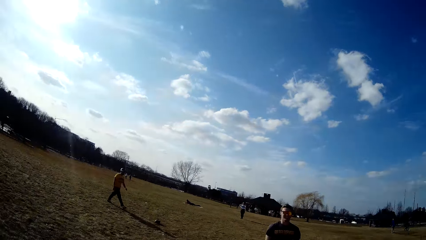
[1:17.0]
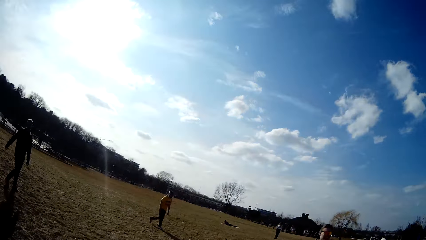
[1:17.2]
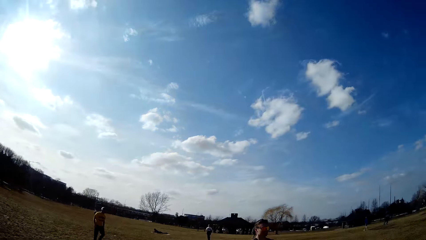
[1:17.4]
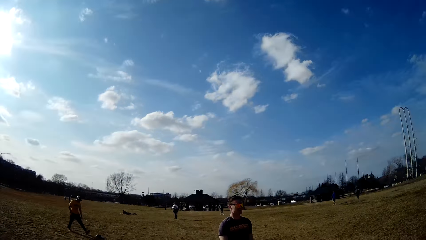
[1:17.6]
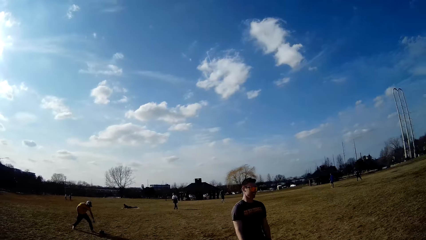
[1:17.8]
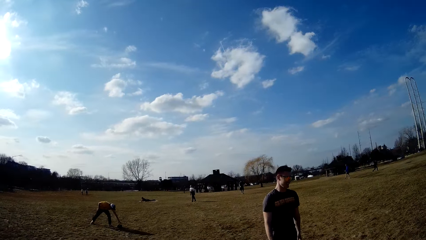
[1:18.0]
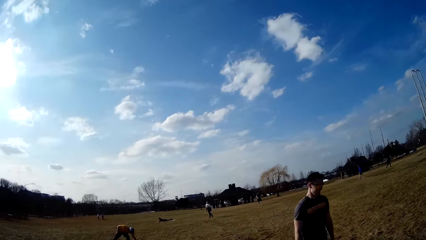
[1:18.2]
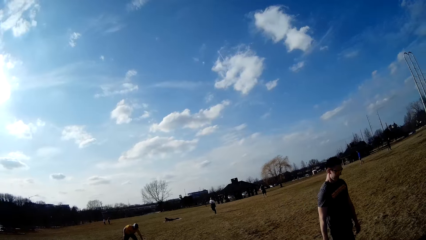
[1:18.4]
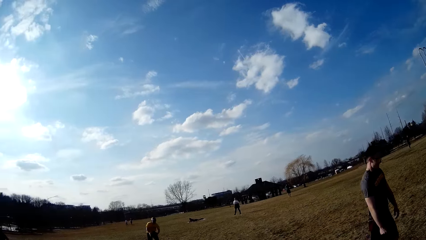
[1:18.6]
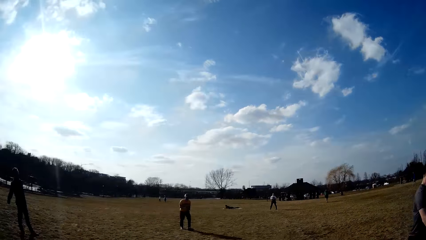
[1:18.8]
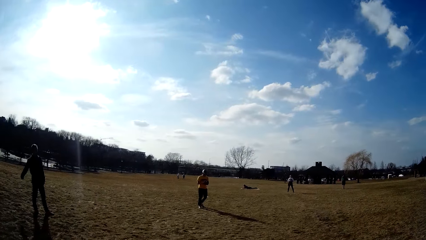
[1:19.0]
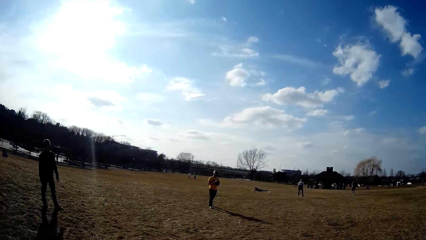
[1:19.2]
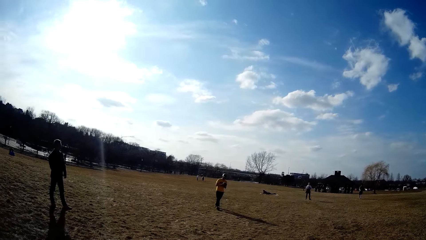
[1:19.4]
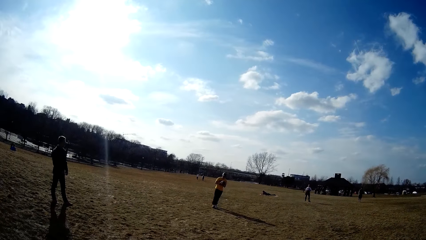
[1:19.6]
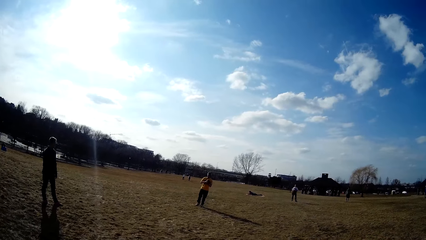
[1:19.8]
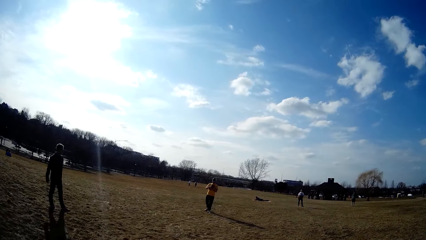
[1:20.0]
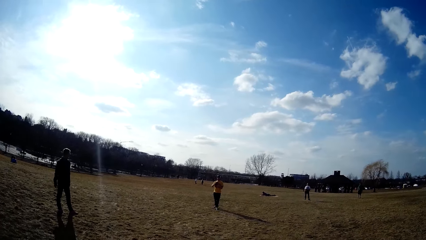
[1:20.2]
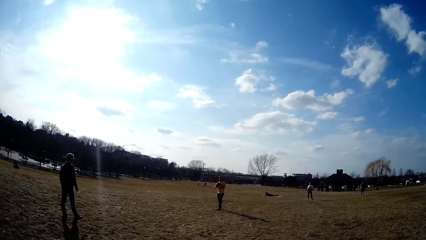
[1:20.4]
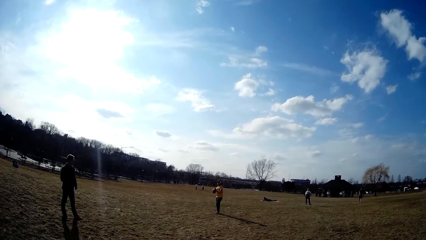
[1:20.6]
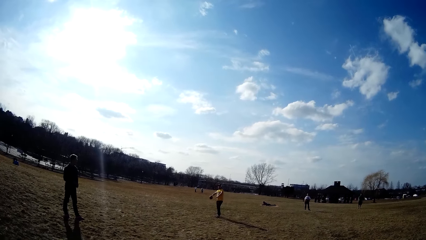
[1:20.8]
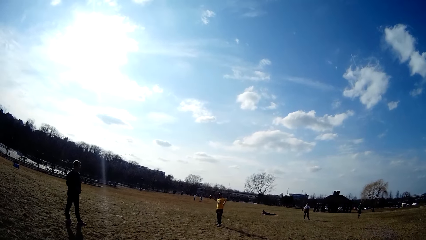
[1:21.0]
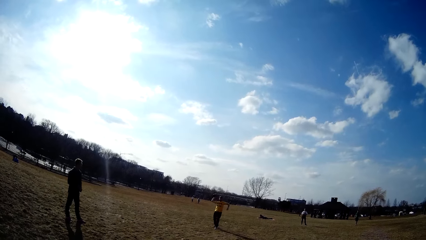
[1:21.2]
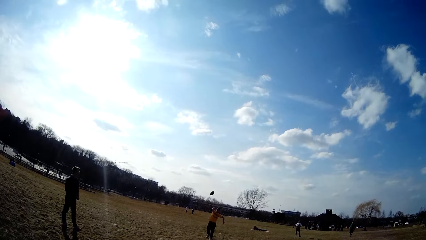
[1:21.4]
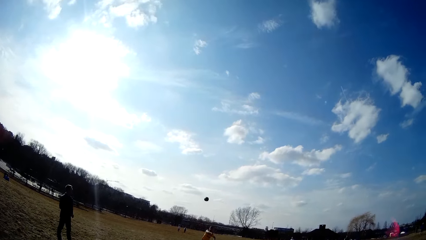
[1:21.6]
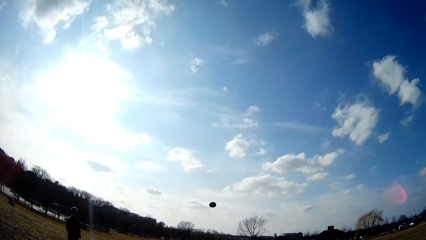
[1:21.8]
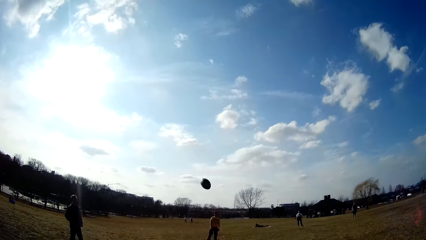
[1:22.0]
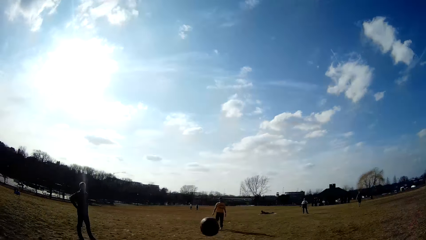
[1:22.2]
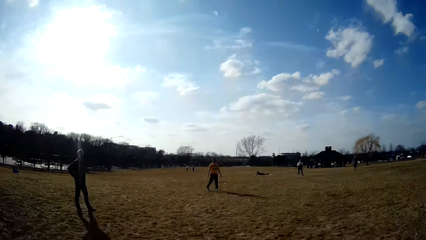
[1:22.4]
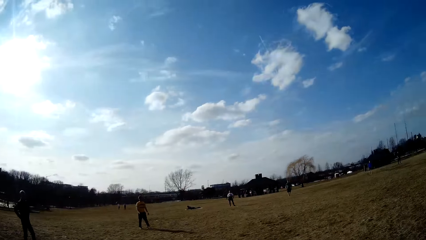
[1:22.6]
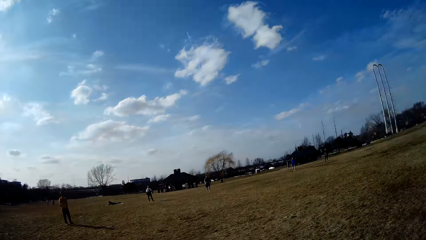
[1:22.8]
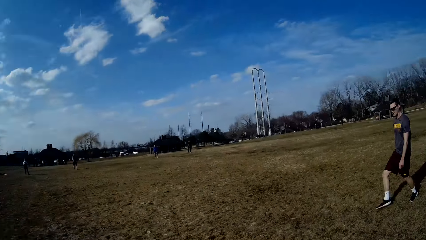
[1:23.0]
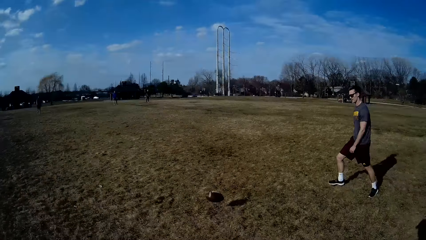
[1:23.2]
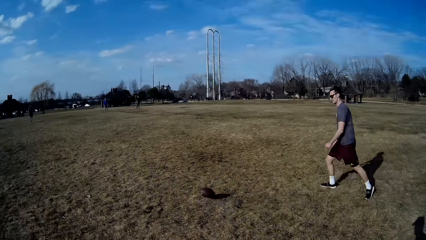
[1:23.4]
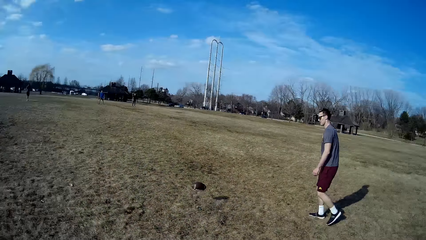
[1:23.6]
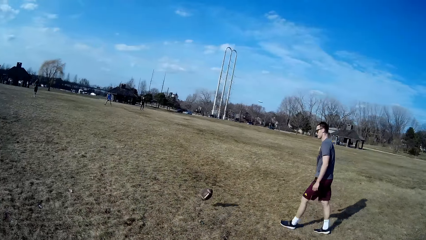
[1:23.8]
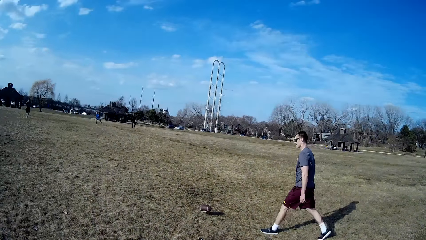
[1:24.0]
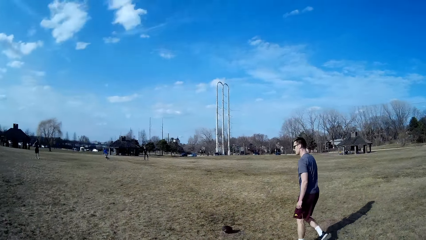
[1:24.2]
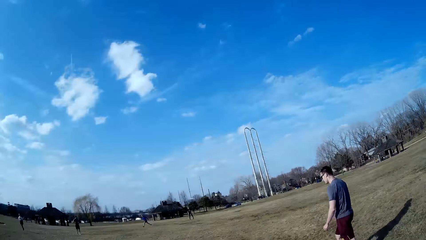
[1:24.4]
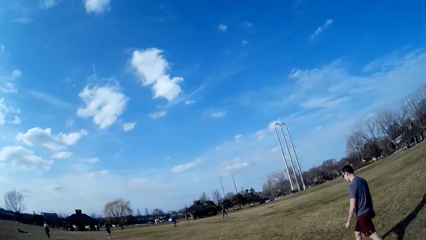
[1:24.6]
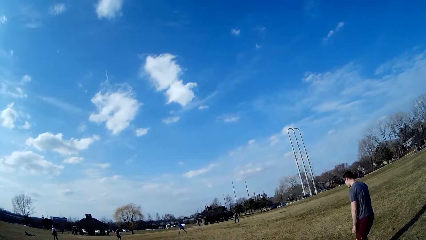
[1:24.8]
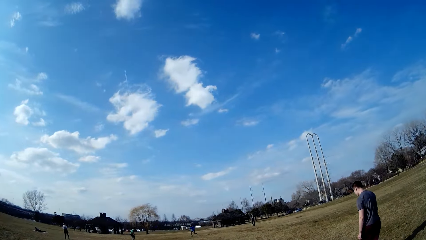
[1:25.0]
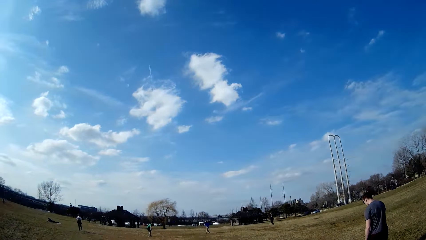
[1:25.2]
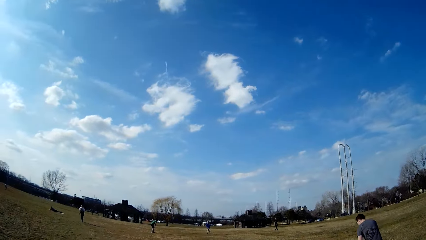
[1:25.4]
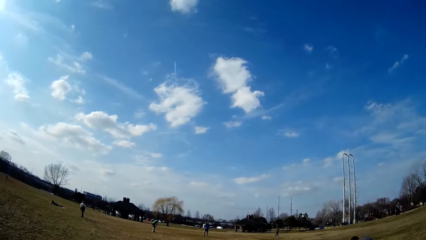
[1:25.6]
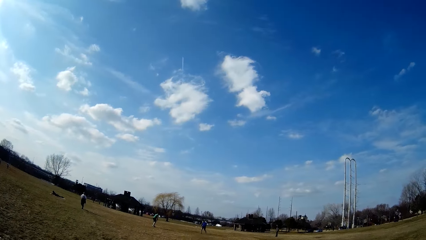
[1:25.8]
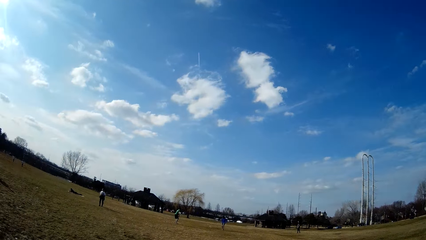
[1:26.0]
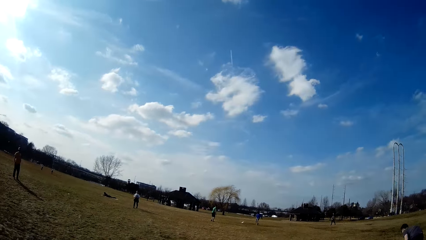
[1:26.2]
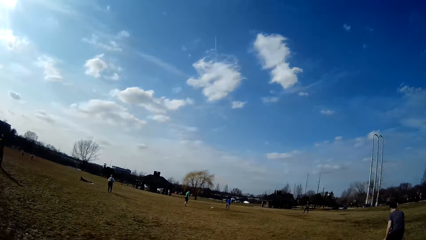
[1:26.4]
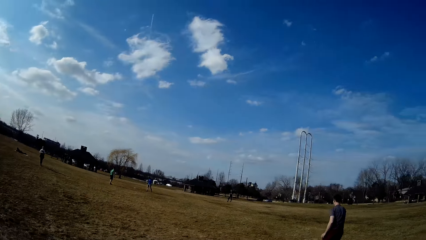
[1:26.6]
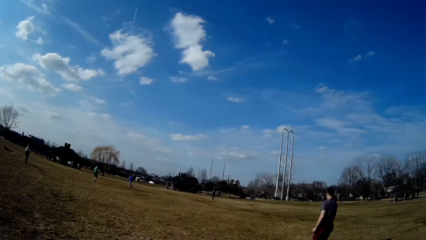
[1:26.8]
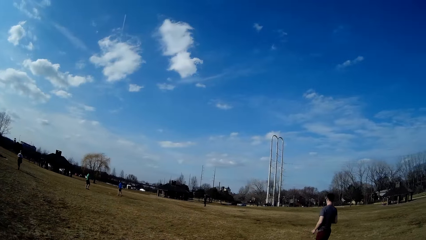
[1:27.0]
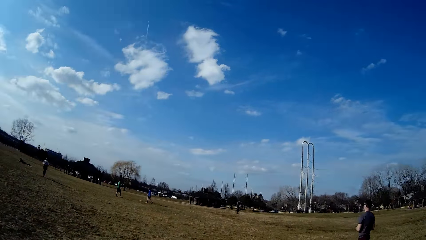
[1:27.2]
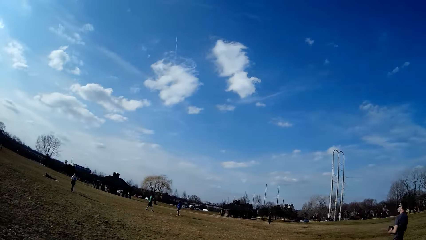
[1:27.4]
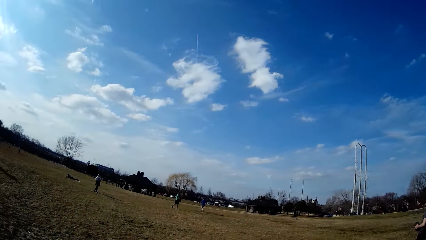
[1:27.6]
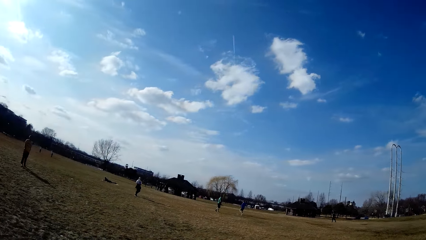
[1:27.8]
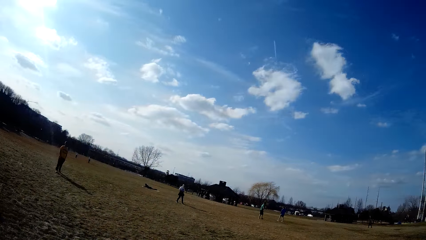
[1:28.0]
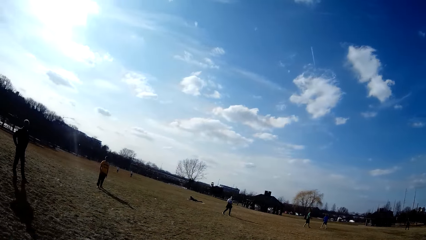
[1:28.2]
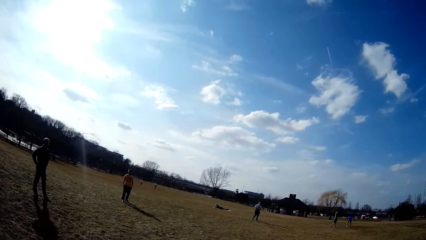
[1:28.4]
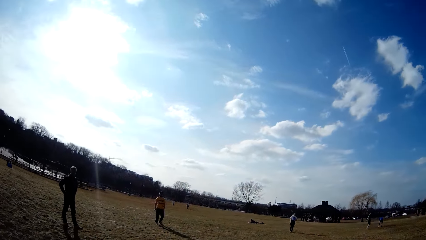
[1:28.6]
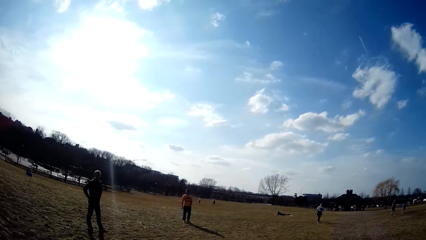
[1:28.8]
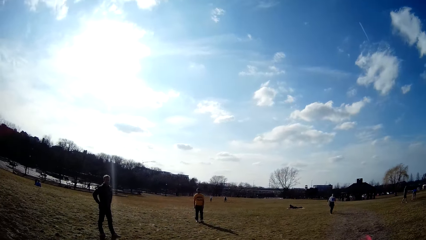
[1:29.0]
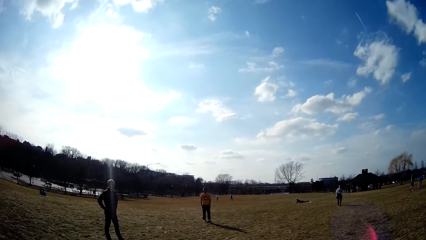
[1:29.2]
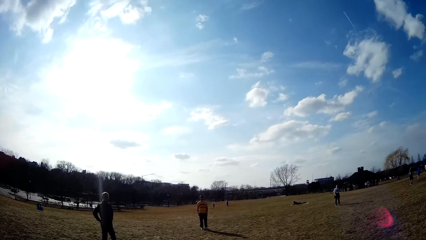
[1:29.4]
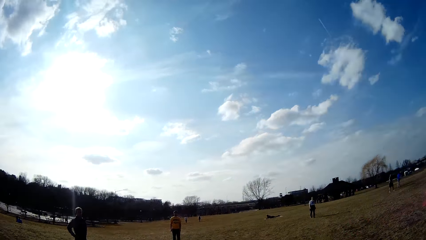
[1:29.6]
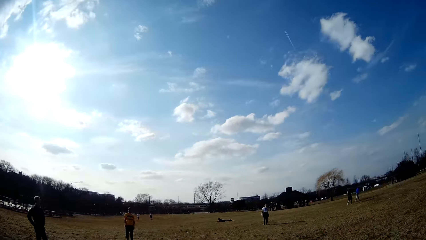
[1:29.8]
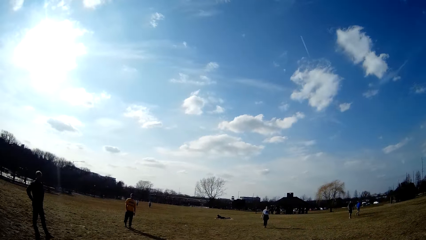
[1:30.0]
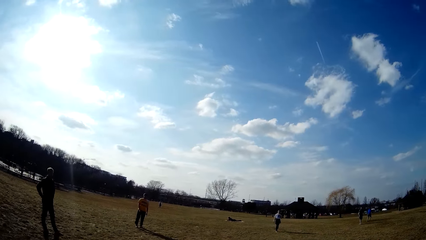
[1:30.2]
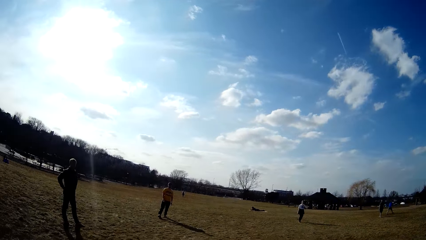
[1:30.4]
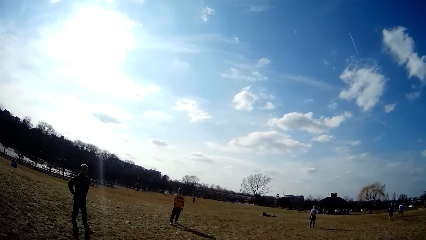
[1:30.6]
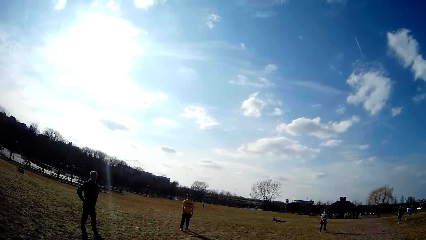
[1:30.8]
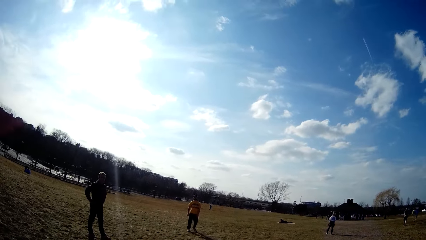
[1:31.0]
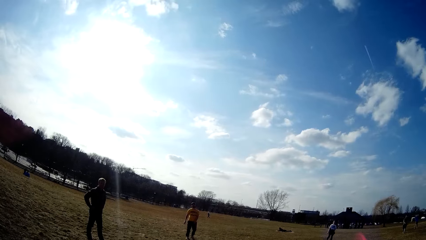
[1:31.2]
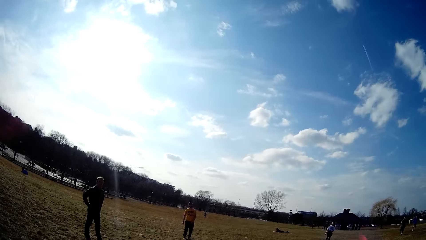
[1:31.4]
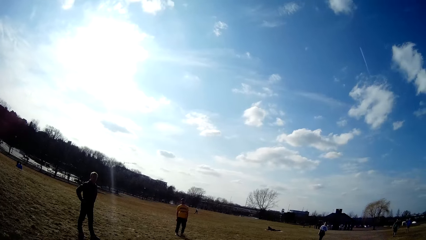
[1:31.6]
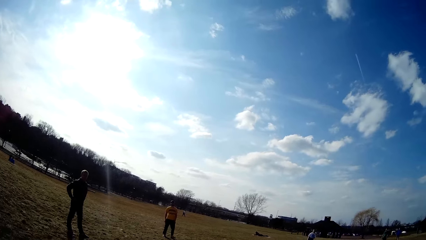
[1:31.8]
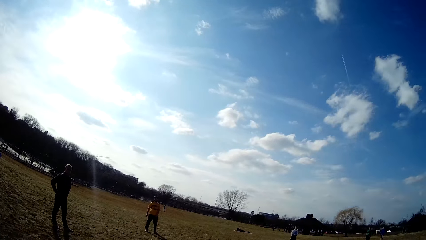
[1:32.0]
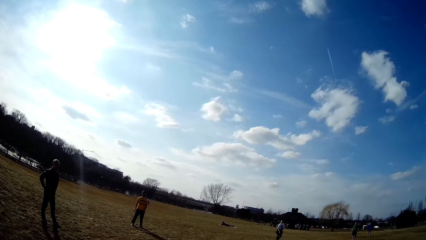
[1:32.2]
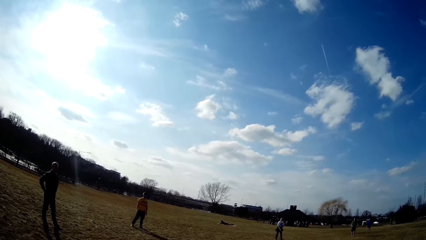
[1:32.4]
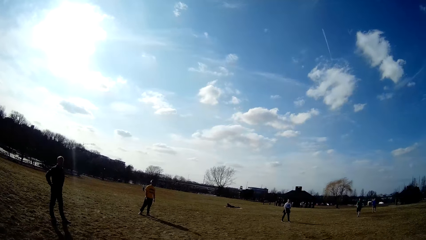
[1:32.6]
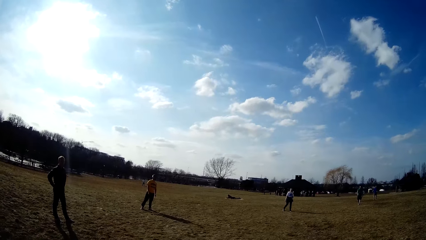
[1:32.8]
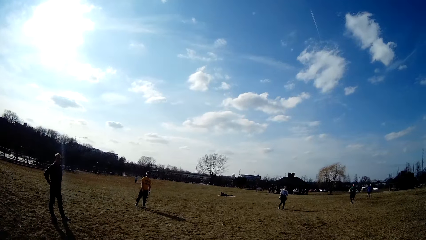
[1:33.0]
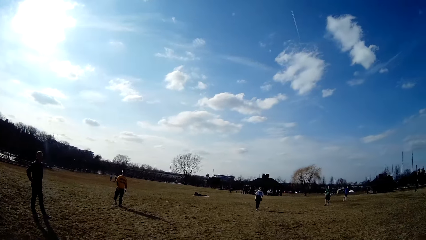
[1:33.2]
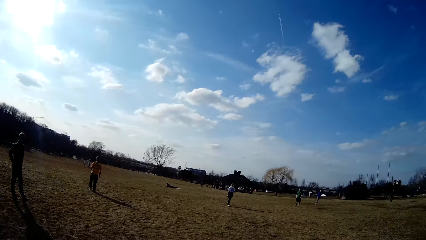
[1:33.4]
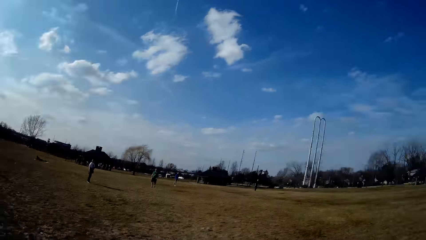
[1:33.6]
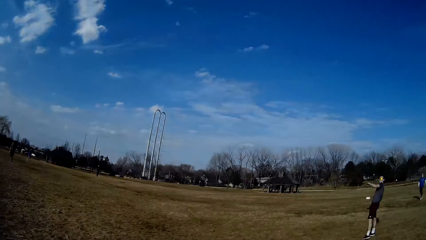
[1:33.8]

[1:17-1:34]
Four persons keep playing handball on the ground. A man picks up the spherical ball from the ground. The camera wearer plays handball in the playground. The man throws the spherical ball in the air. Another man throws the slate in the air. A third man makes for the spherical ball on the ground. A fourth man picks up the slate from the floor.
